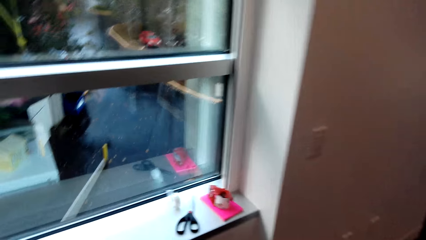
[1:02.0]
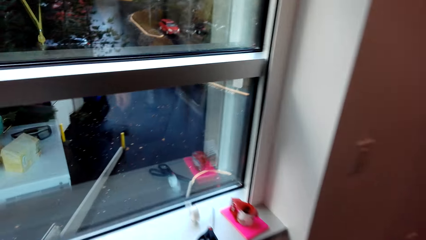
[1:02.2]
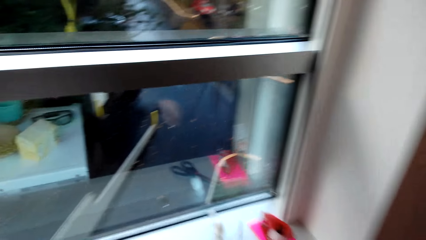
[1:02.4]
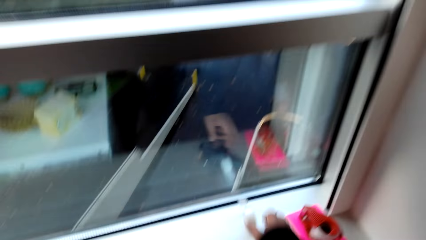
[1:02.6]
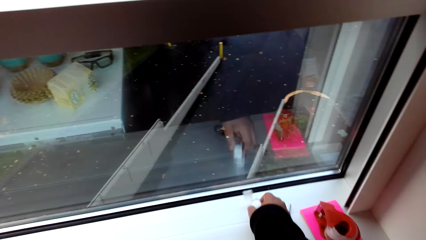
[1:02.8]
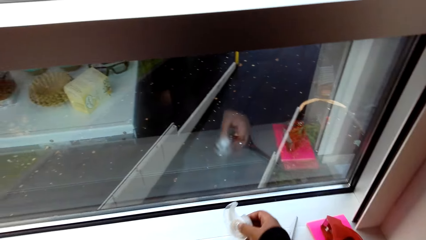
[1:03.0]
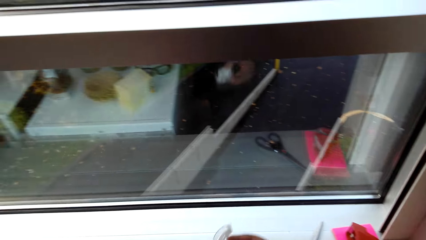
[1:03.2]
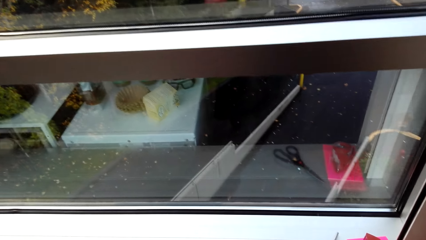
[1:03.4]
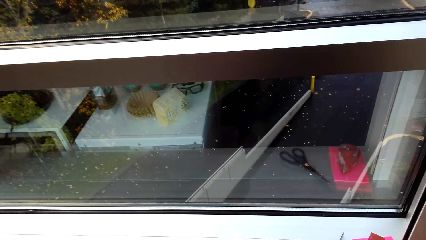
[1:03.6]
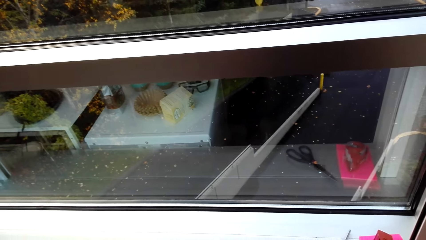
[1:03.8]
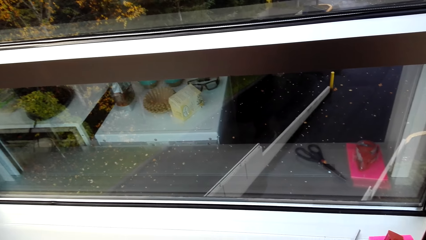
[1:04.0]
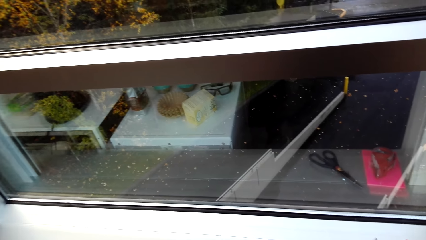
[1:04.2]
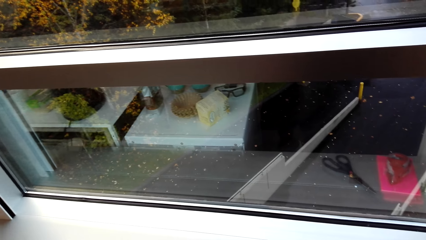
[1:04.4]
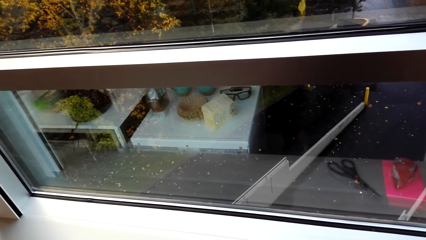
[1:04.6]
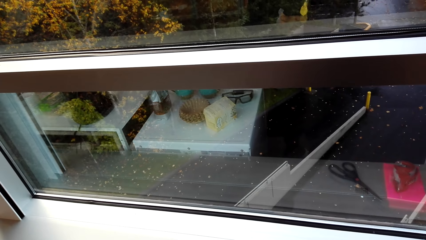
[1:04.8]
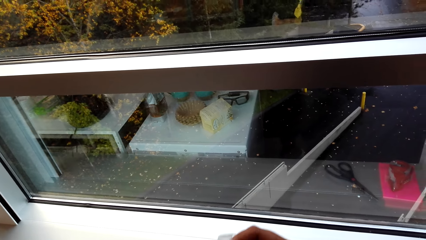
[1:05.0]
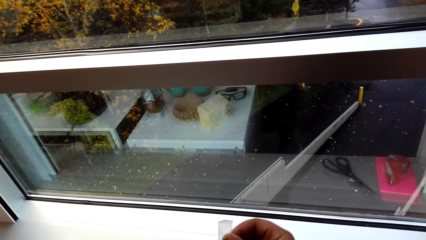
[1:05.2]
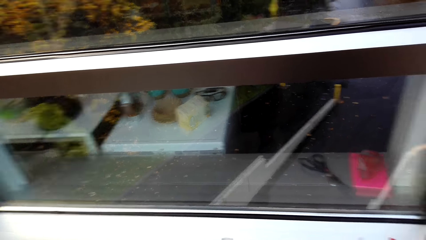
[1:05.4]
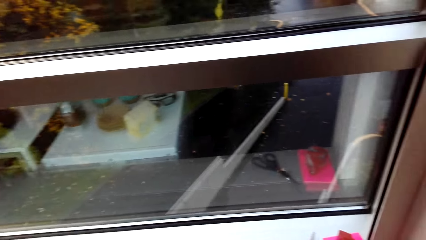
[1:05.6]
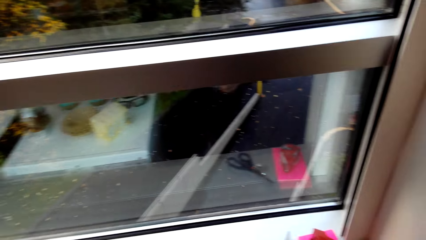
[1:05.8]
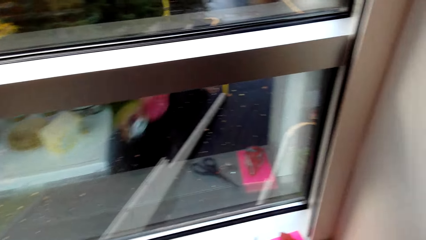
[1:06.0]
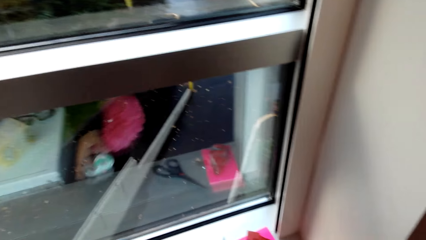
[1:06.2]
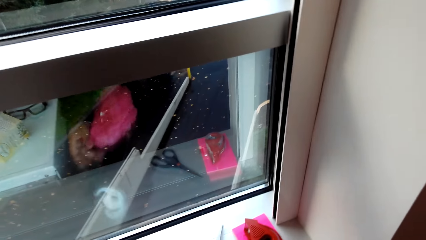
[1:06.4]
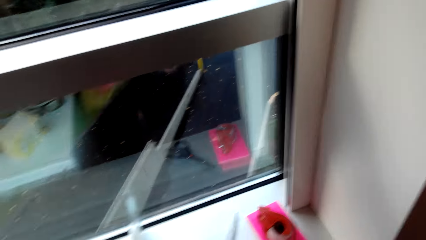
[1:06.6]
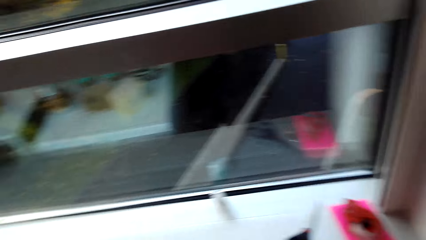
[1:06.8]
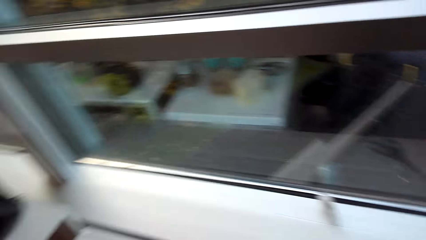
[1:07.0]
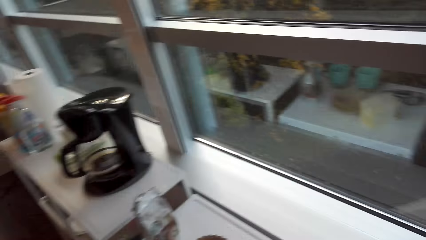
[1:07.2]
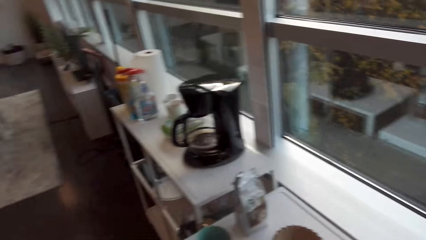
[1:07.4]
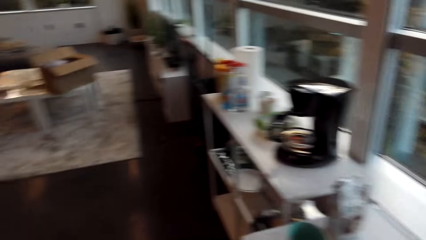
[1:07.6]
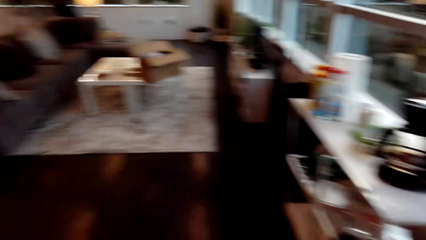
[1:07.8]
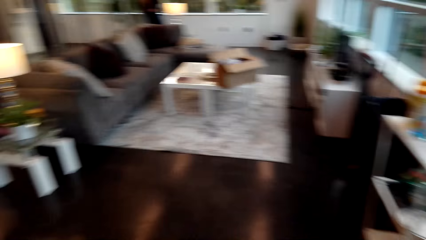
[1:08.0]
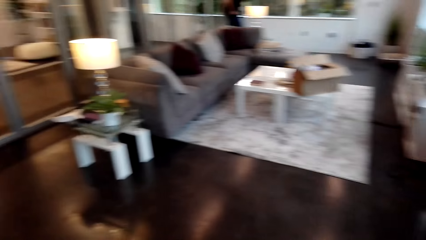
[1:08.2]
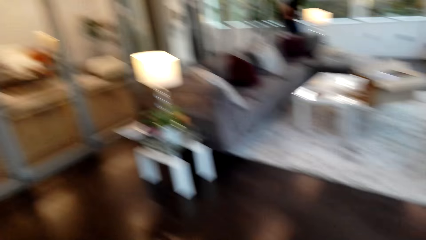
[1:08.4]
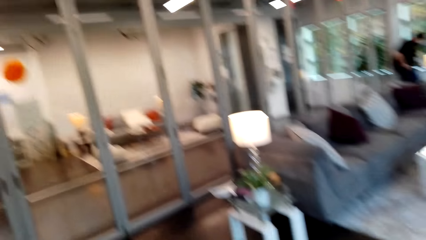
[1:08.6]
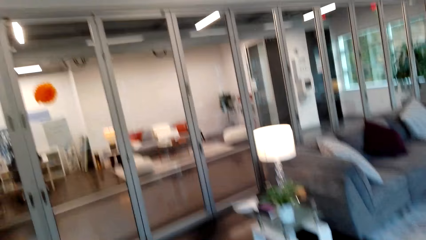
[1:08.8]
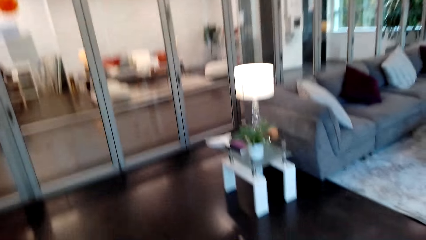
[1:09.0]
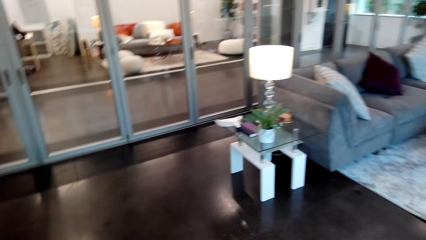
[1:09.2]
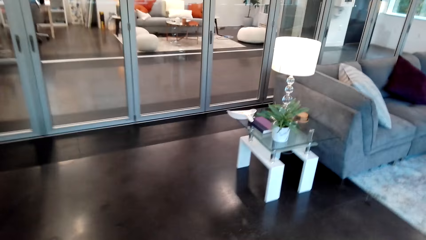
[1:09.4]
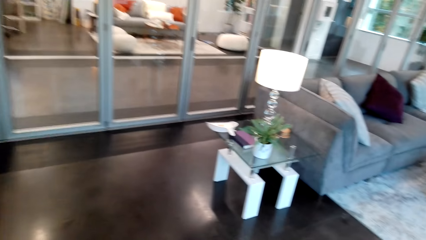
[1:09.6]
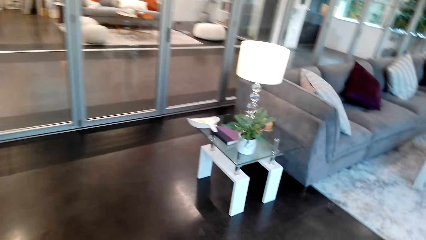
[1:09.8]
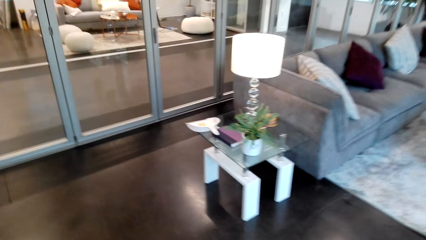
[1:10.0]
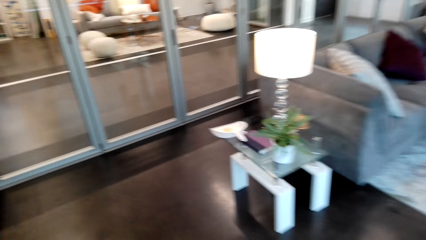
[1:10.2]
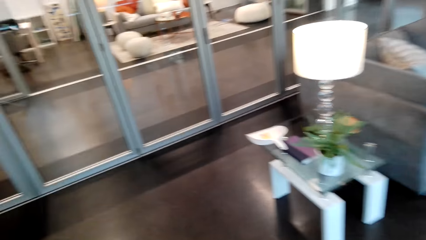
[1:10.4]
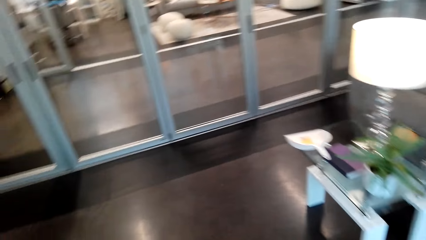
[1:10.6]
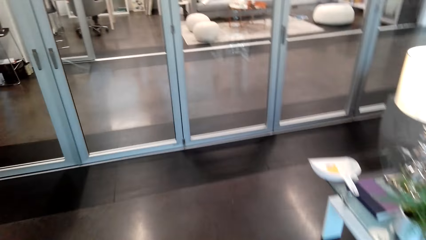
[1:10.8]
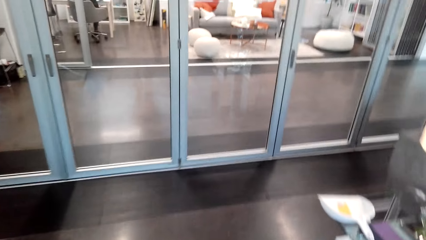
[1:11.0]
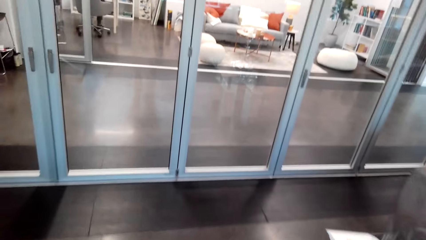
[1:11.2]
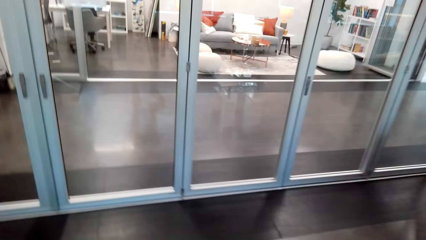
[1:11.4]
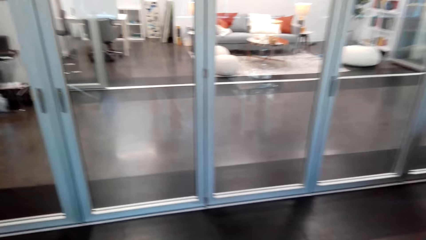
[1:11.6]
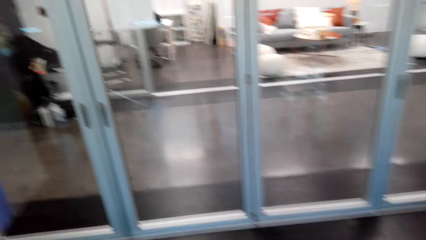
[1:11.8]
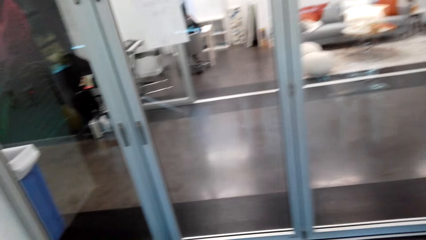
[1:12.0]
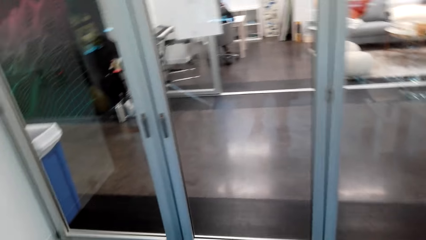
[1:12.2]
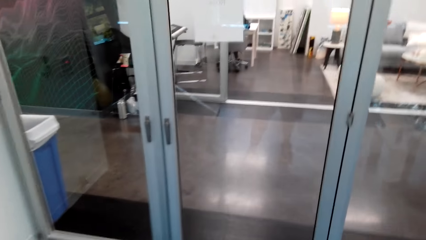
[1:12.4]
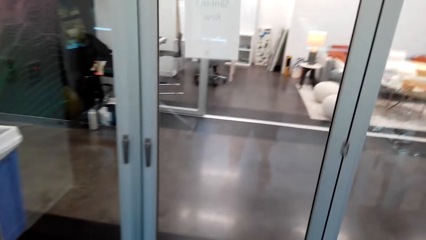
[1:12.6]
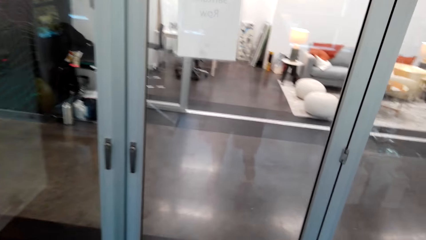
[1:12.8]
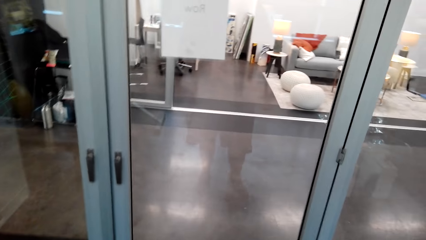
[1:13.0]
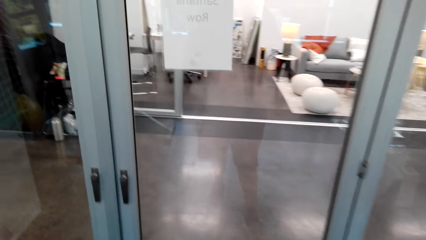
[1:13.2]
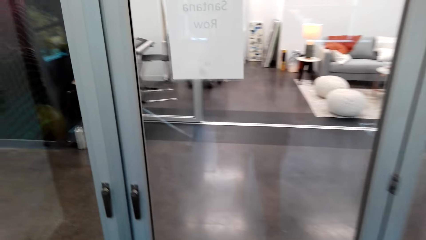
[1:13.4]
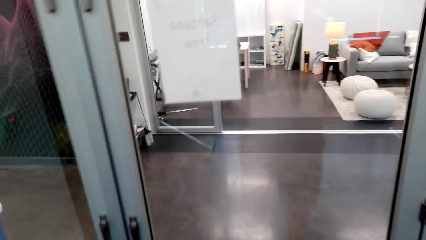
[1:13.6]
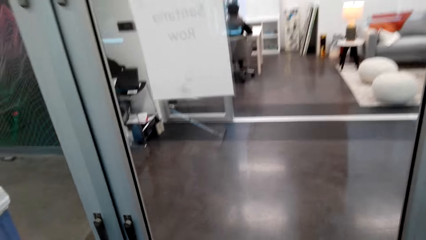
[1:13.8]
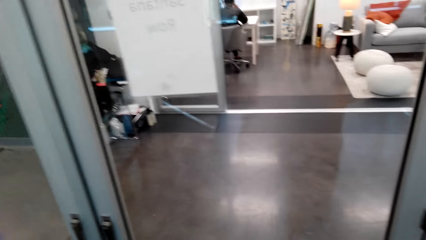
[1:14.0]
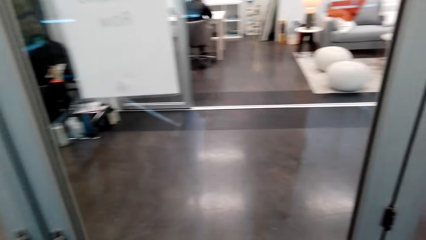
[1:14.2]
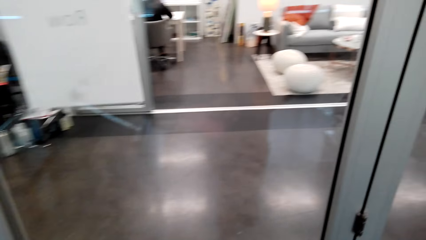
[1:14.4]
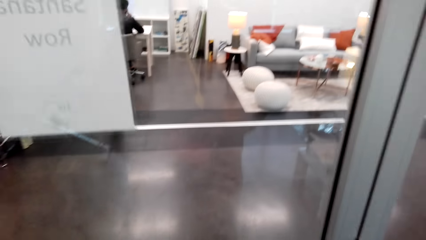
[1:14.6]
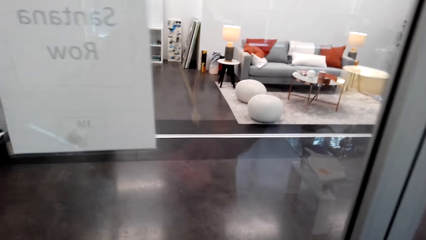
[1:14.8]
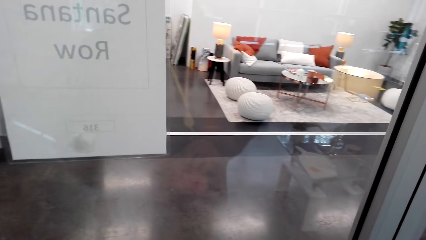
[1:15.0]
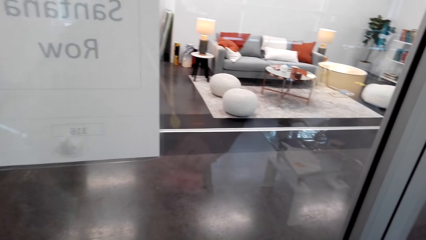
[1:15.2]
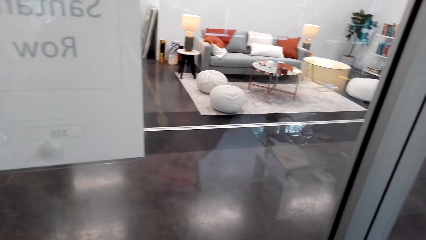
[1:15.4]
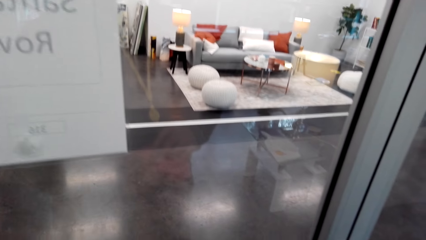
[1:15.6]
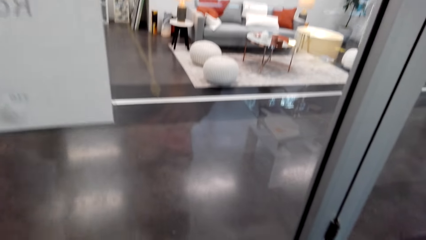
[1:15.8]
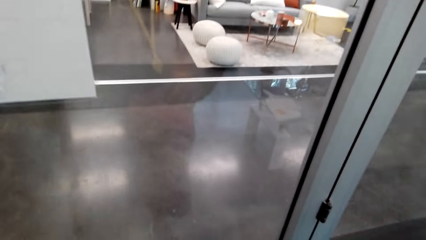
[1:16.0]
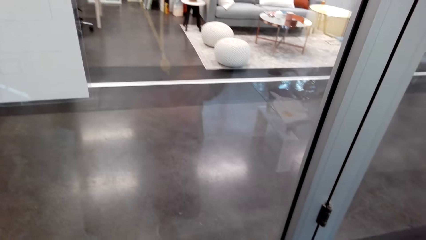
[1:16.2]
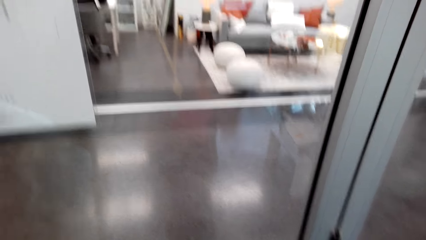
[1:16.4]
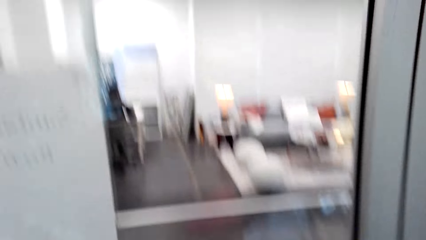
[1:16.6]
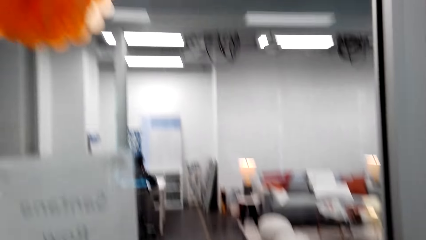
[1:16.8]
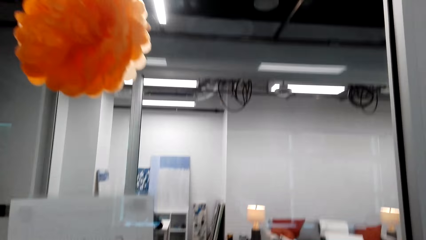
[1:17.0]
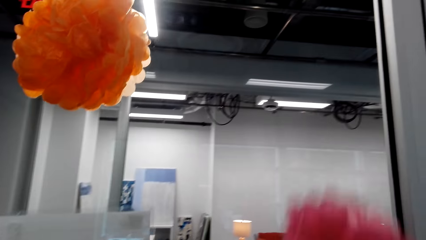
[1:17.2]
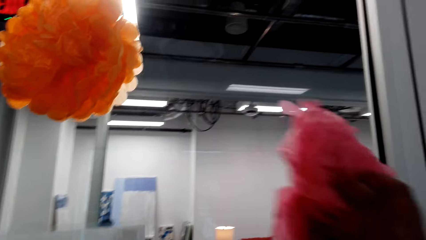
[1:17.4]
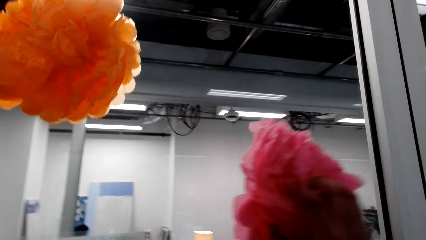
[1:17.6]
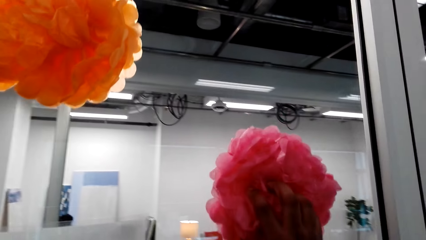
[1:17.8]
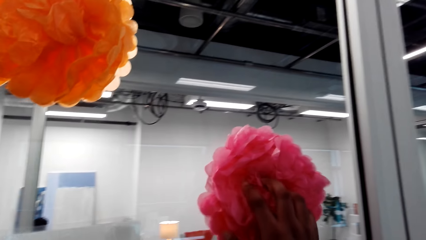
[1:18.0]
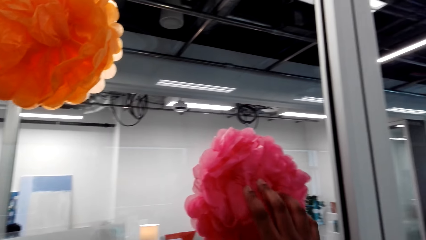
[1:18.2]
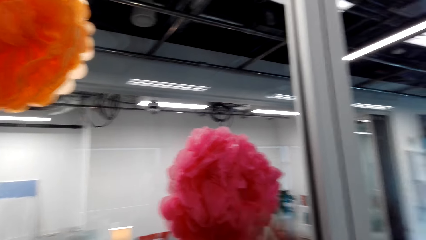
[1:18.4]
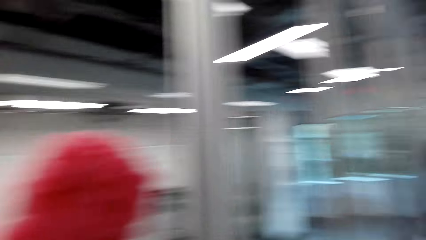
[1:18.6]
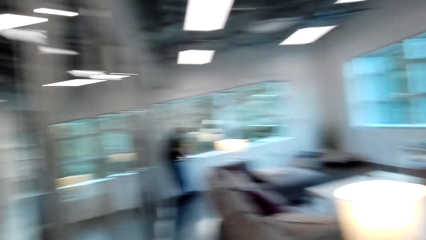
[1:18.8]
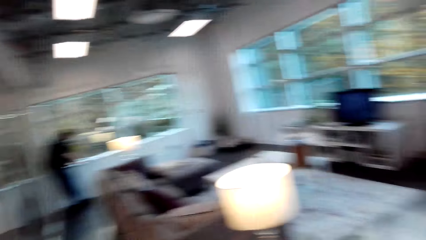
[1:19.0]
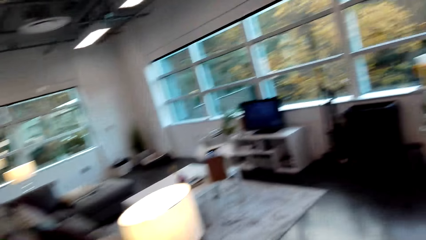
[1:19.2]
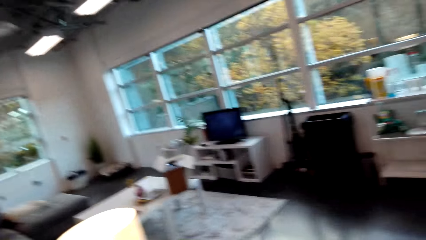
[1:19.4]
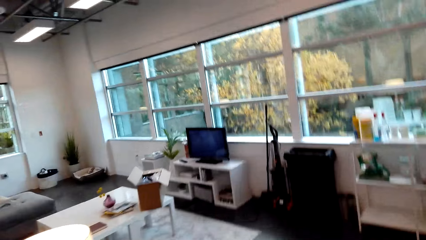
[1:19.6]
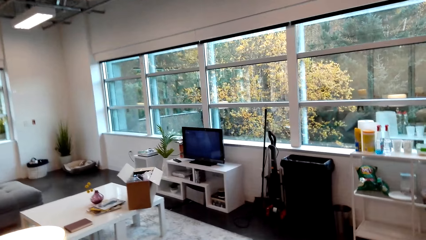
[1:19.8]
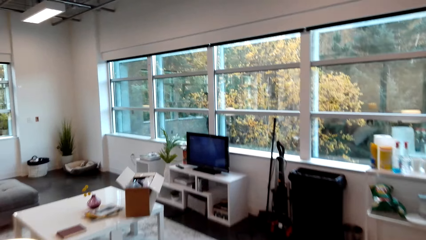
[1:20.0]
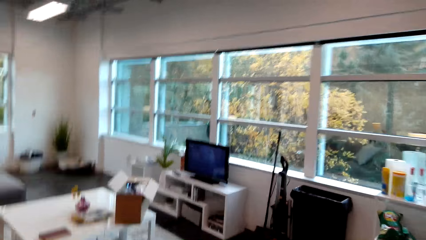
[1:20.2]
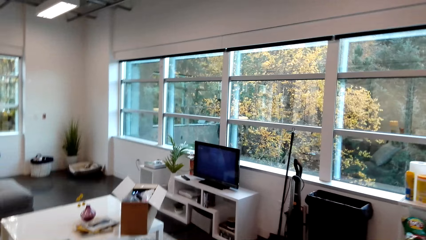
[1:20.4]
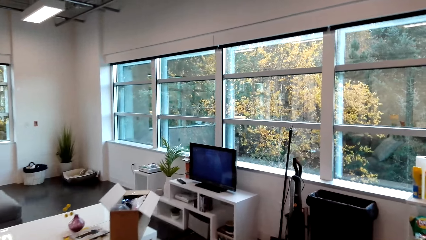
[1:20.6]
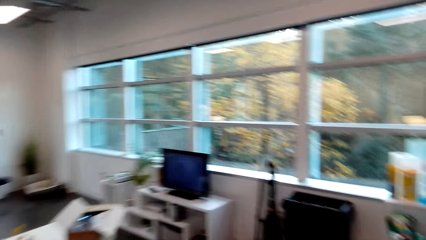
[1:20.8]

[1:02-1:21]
The camera wearer picks up something. They put something down. They walk back towards the glass wall. They put the flowers on the wall. They walk in the room.
